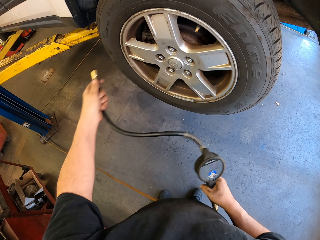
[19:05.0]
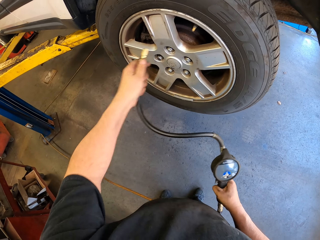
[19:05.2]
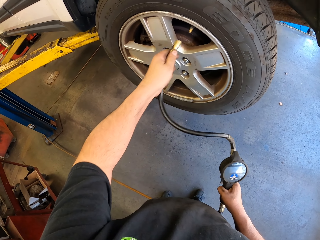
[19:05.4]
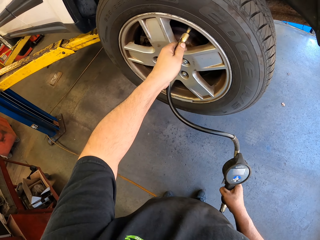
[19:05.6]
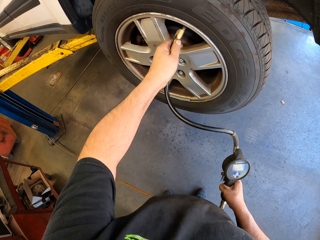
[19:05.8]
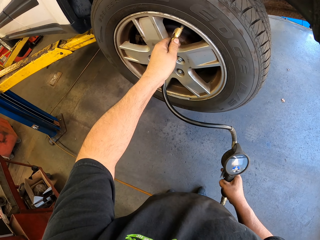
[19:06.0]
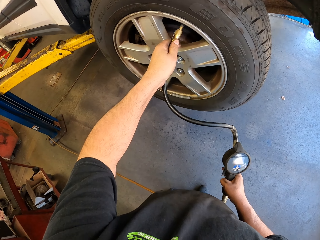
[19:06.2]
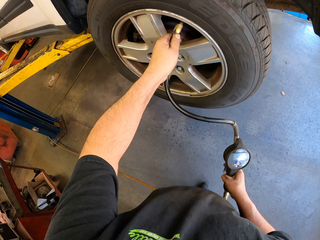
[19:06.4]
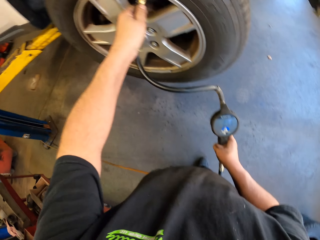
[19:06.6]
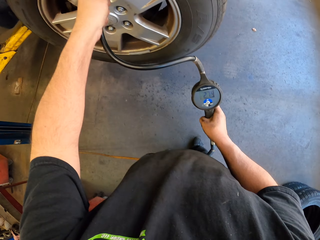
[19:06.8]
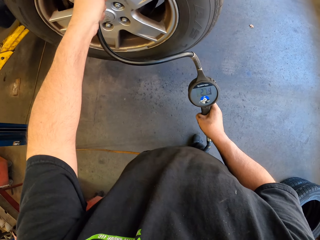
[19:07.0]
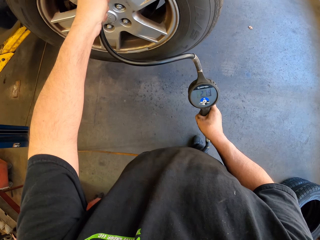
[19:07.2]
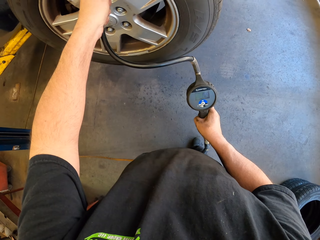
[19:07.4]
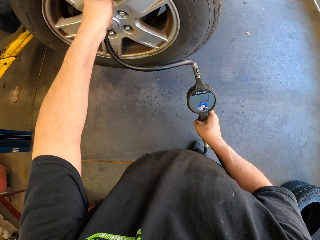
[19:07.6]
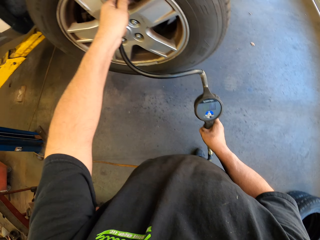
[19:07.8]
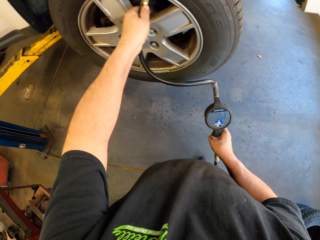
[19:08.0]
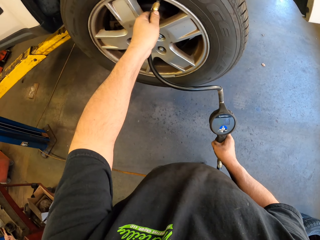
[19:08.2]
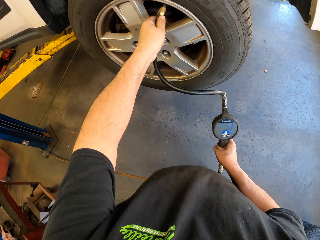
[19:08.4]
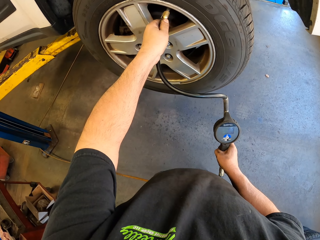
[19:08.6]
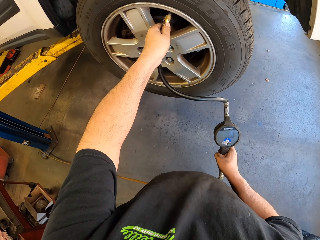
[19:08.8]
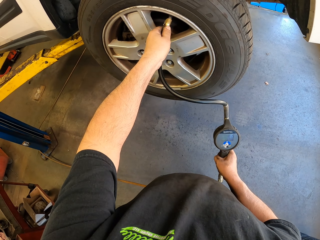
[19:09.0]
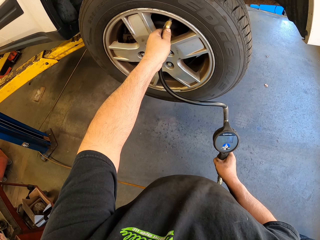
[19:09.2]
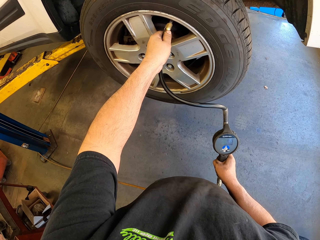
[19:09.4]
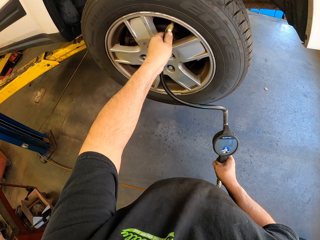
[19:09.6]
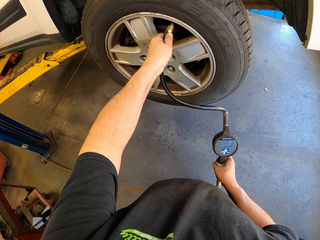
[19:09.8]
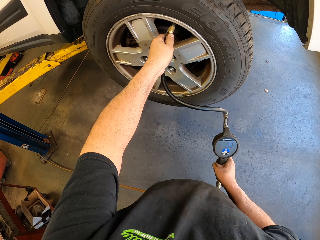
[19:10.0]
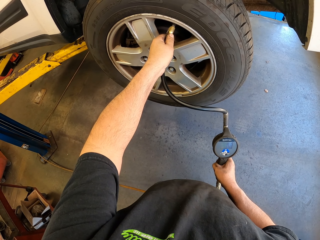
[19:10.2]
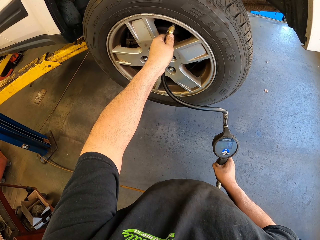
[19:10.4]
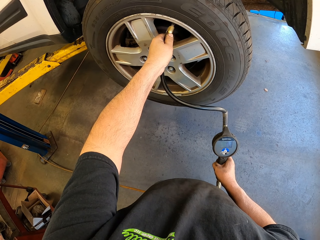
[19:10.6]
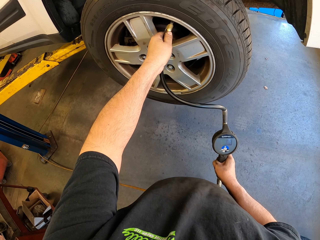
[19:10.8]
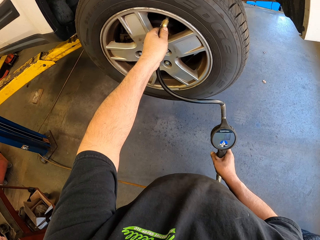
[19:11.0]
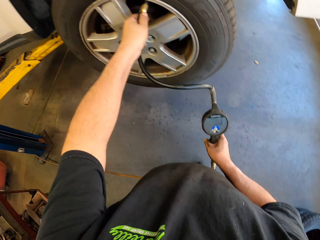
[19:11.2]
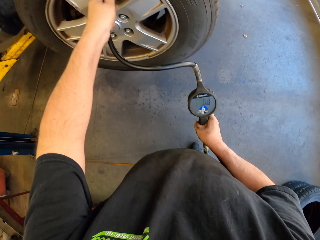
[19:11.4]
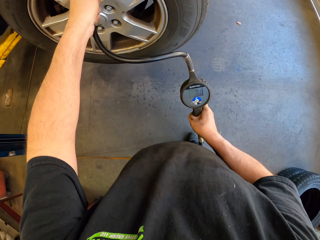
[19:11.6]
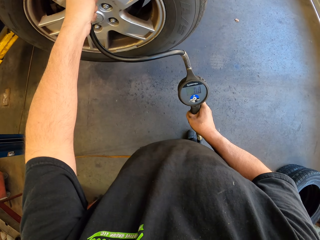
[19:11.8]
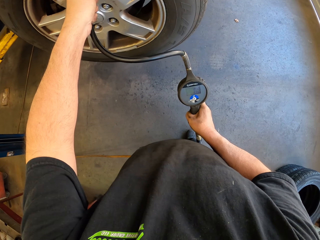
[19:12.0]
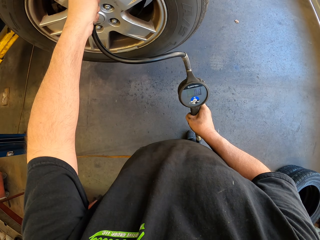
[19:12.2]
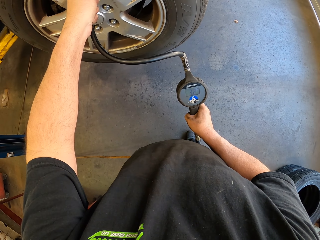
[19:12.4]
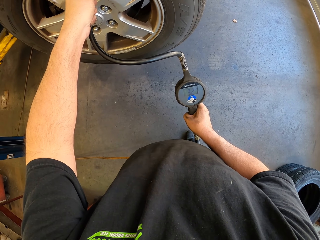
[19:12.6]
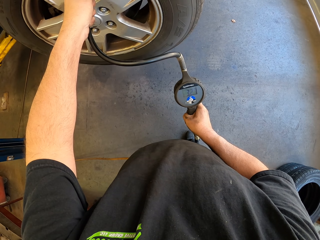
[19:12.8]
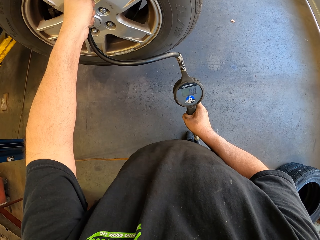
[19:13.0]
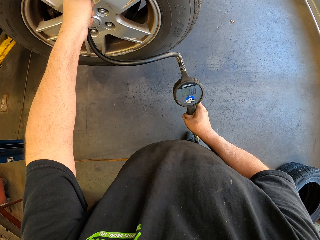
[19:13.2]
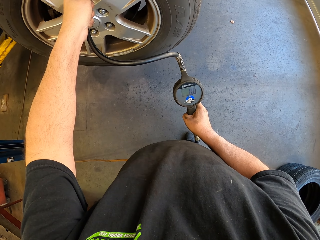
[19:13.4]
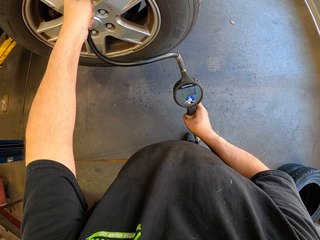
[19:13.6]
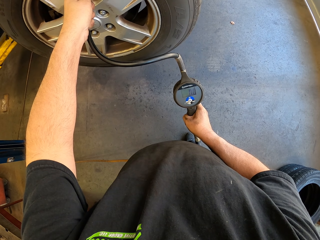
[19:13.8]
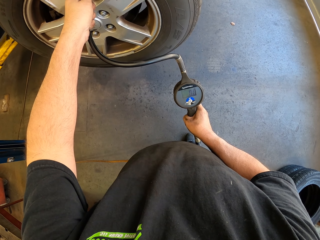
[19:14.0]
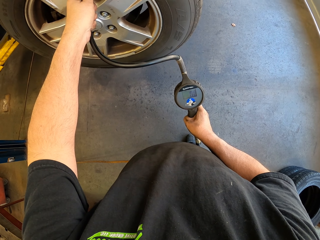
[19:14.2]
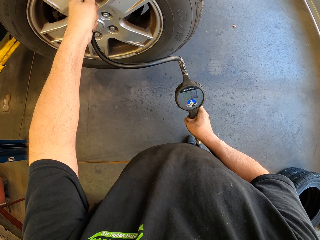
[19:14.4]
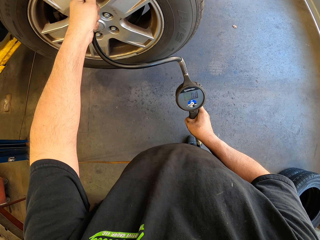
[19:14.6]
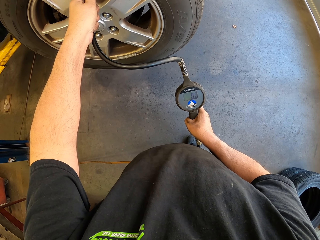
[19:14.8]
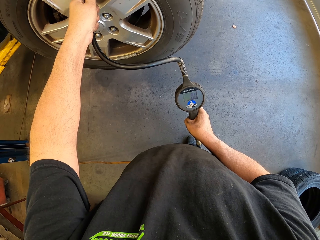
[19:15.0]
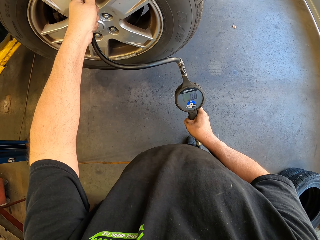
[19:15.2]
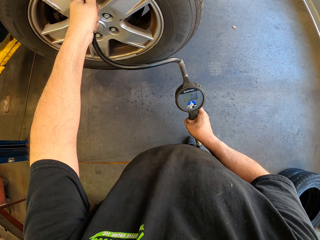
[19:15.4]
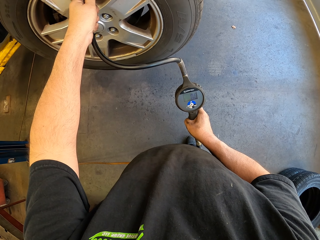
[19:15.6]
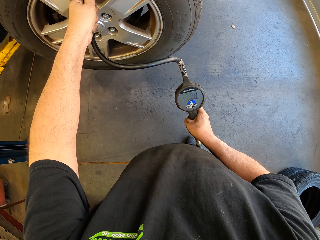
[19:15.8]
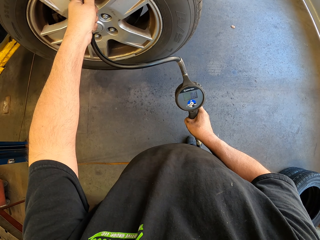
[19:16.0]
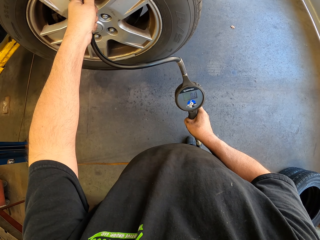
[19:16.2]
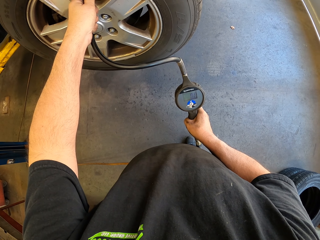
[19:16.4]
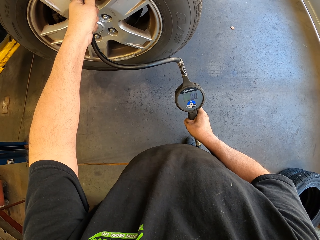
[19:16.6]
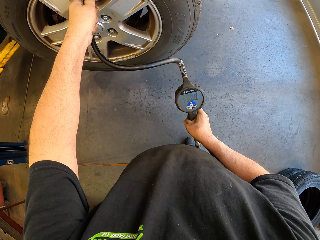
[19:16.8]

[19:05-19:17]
The camera wearer straightens the pressure gauge in the tyre. They fix the pressure gun on the wheel. They press the tyre with the pressure gauge.

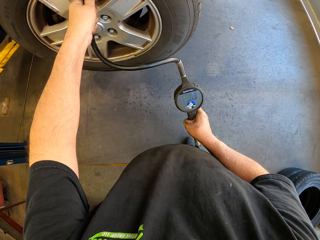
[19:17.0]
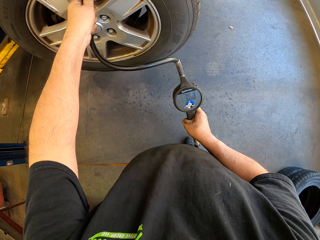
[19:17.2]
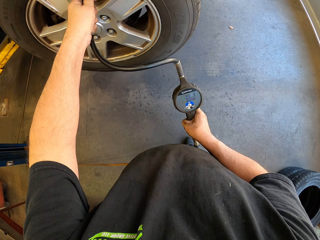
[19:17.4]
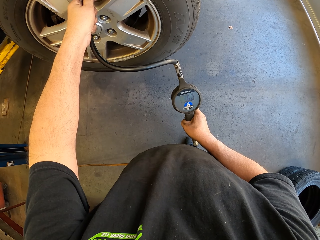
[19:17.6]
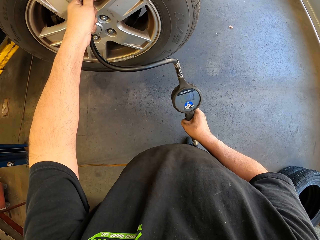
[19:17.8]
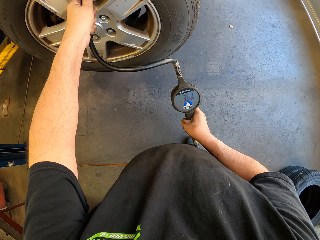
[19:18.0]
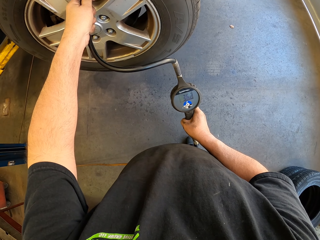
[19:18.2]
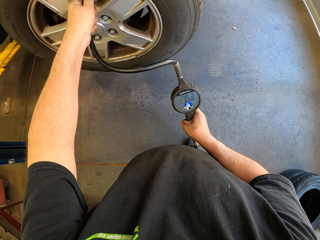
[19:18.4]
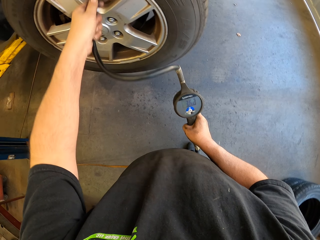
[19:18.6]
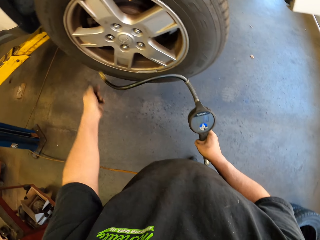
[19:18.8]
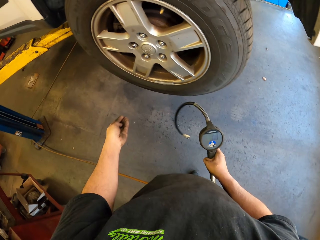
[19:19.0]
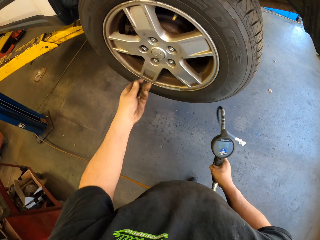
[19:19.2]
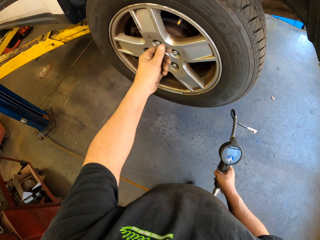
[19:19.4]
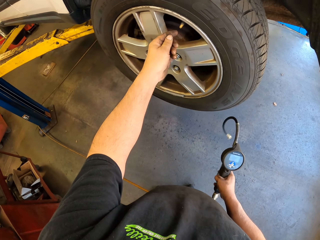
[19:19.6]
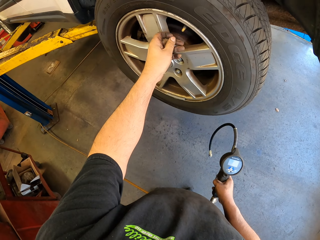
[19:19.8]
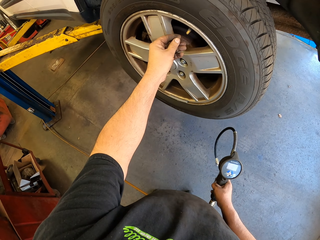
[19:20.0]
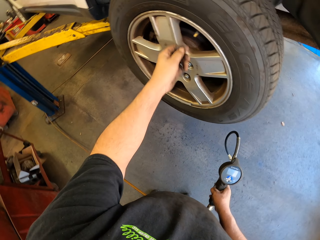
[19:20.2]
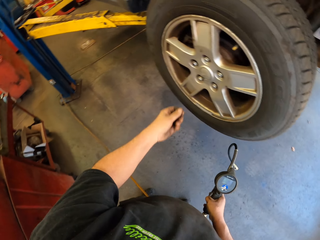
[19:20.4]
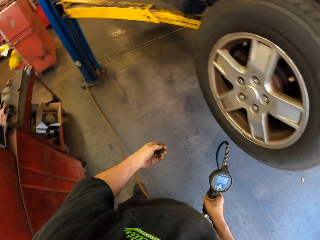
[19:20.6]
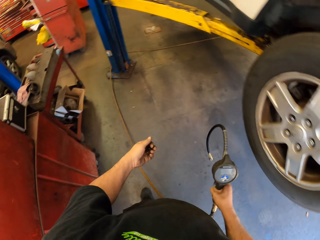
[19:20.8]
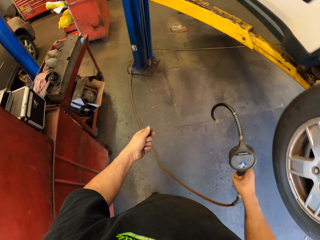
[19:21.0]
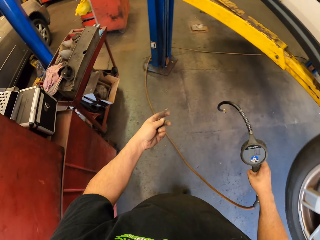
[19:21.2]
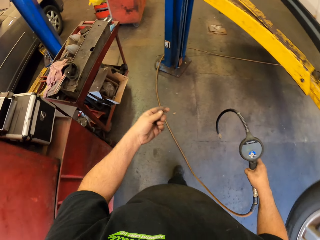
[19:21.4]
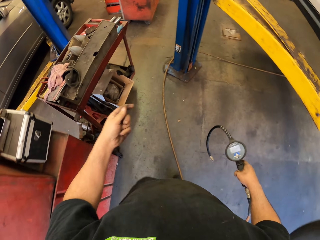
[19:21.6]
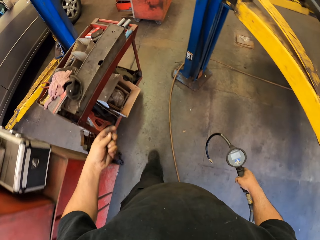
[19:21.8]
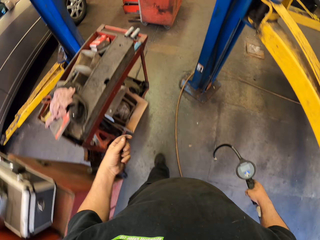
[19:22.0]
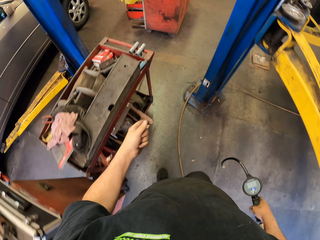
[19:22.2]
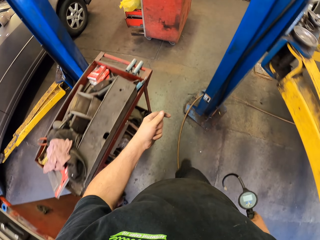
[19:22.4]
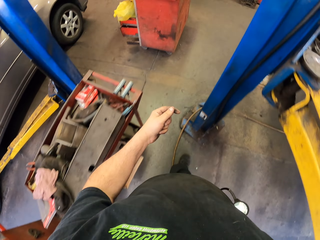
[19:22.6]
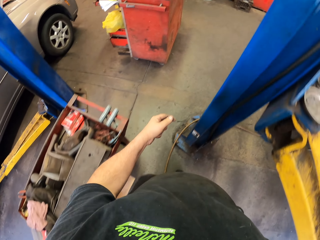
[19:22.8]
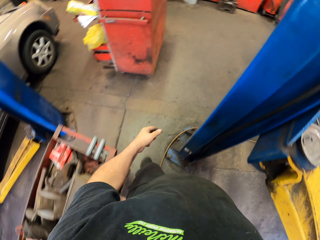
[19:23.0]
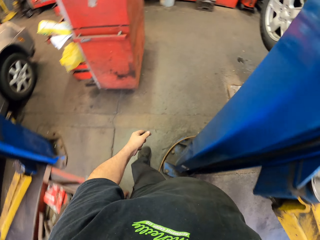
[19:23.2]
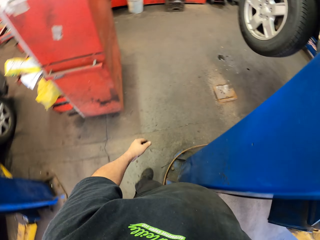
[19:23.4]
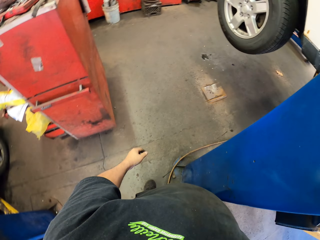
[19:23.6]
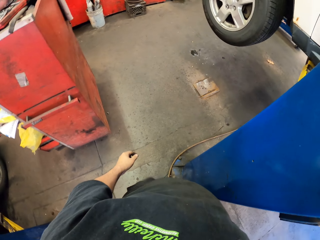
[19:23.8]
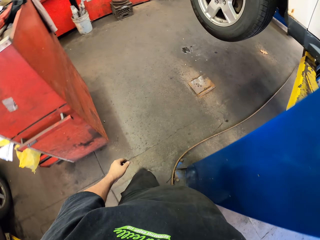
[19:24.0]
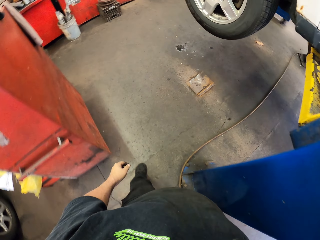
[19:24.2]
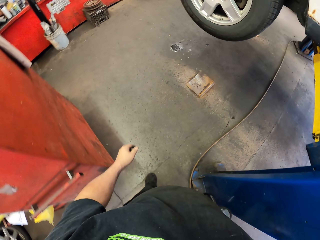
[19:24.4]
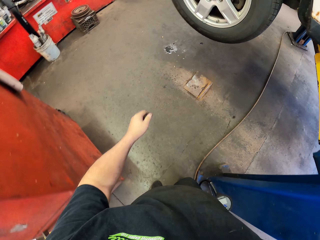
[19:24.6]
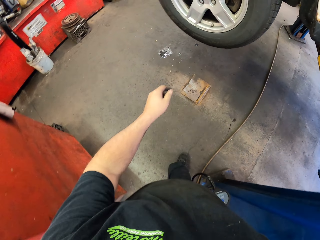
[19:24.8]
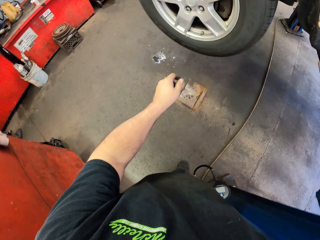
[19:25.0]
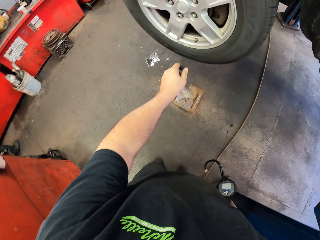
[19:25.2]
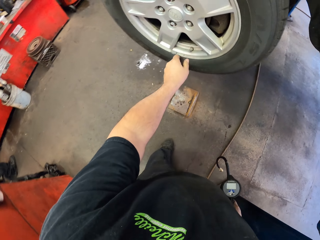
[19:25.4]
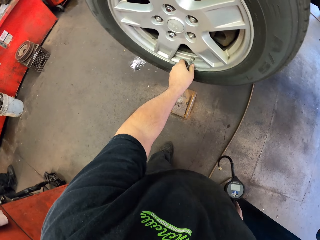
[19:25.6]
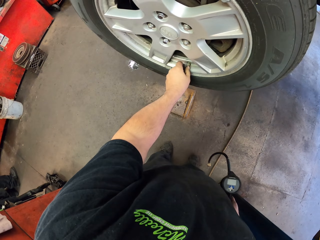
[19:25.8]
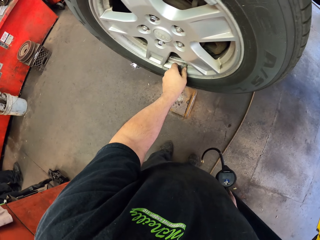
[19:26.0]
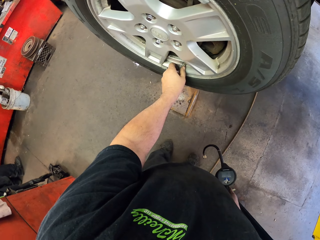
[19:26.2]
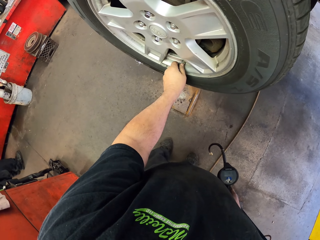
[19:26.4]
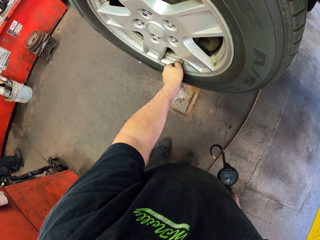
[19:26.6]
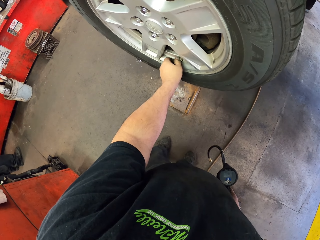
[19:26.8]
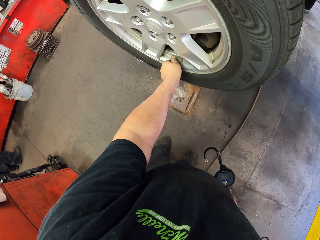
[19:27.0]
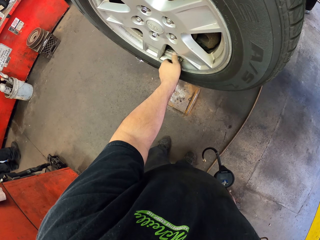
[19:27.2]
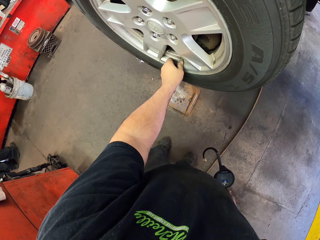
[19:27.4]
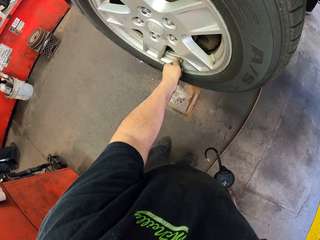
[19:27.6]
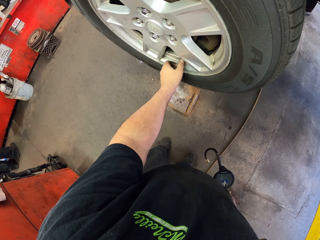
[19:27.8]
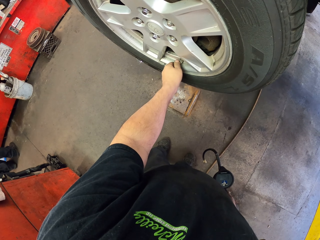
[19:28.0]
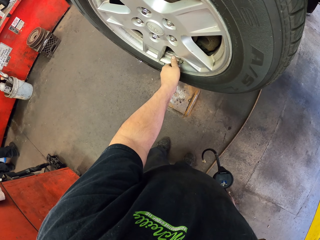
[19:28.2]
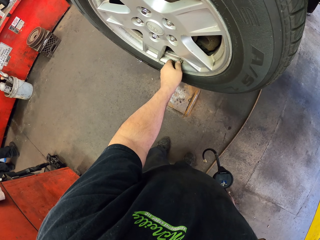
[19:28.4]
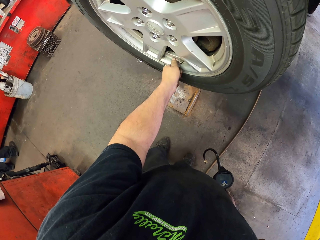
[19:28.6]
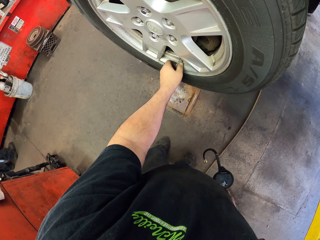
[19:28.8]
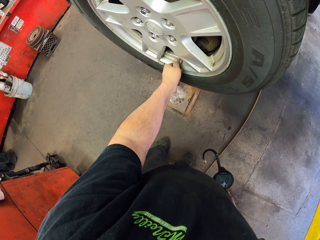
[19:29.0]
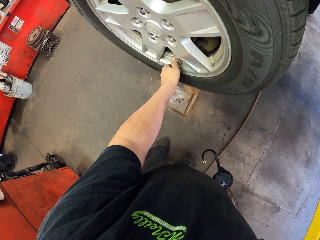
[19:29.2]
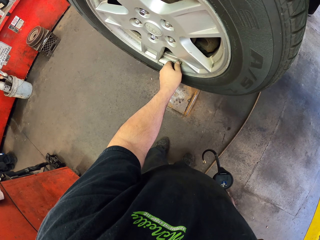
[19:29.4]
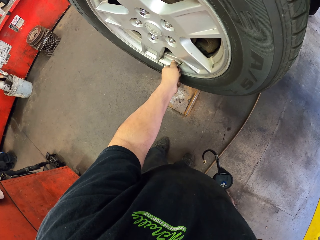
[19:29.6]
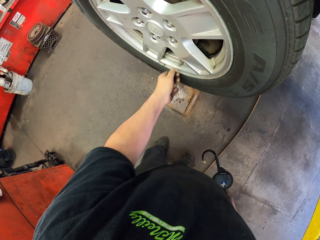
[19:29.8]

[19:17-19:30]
The camera wearer disconnects the pressure gauge from the tyre. He holds the cork. He does something. He walks in the garage. He opens the tube. He removes the bolt from the tyre with his left hand.
